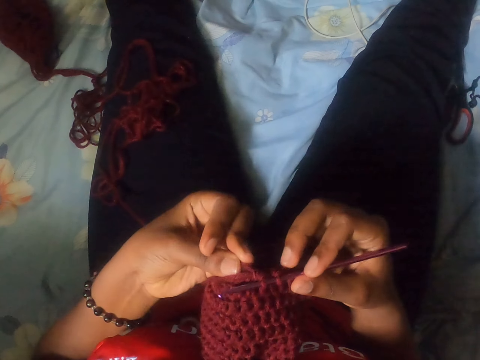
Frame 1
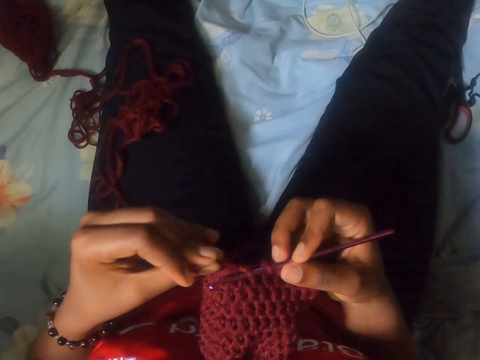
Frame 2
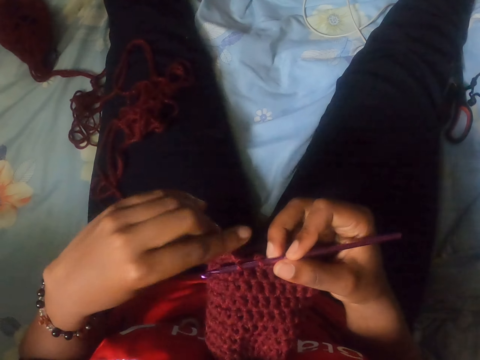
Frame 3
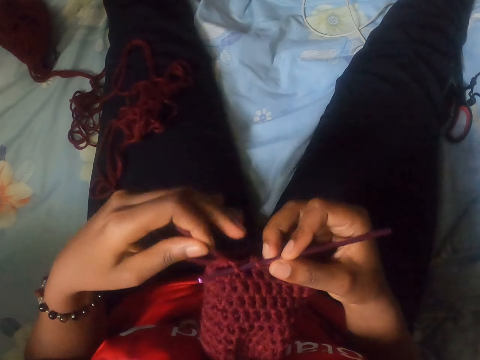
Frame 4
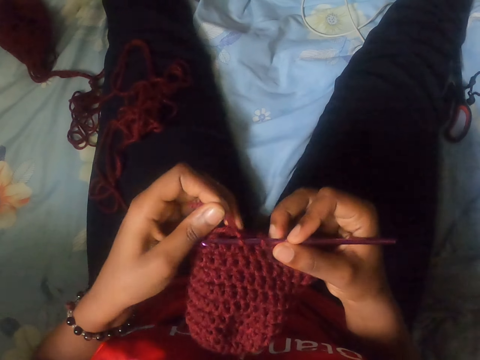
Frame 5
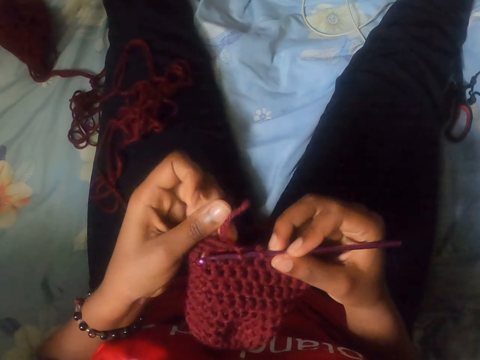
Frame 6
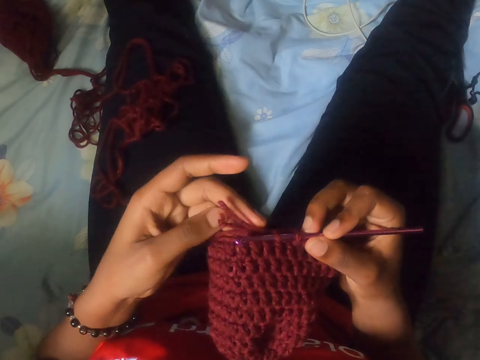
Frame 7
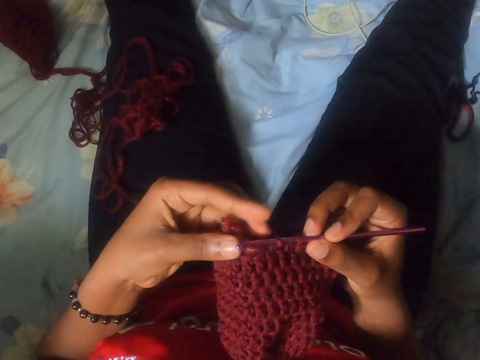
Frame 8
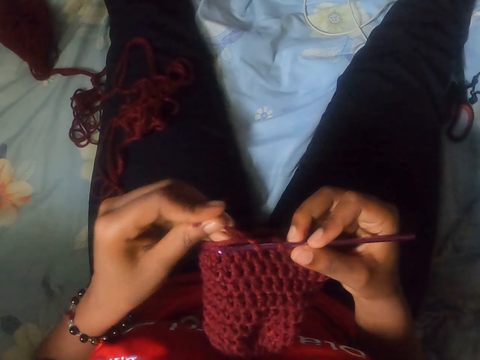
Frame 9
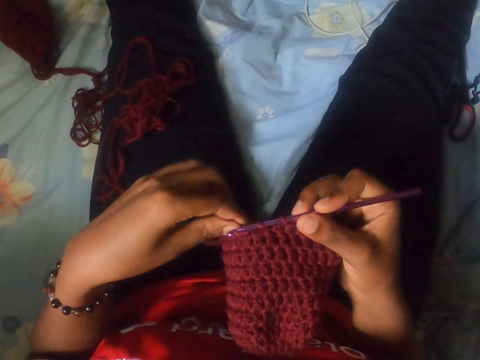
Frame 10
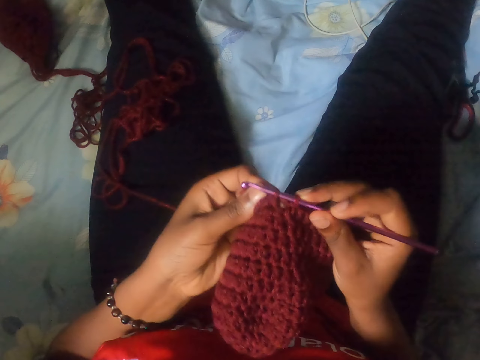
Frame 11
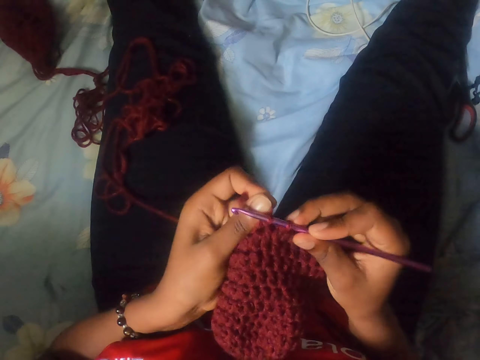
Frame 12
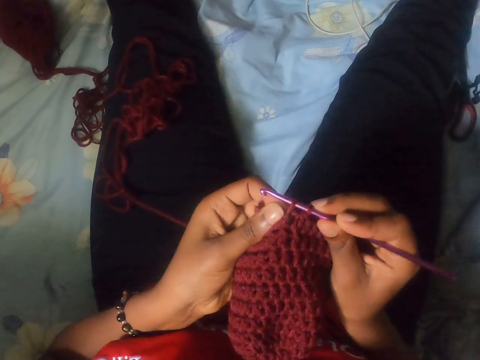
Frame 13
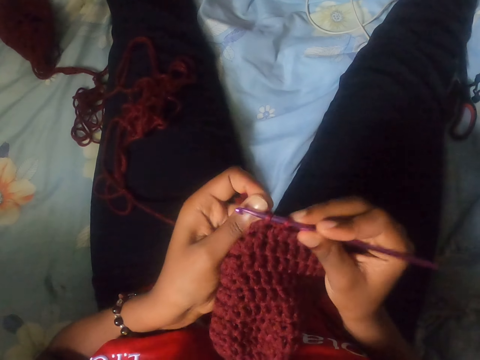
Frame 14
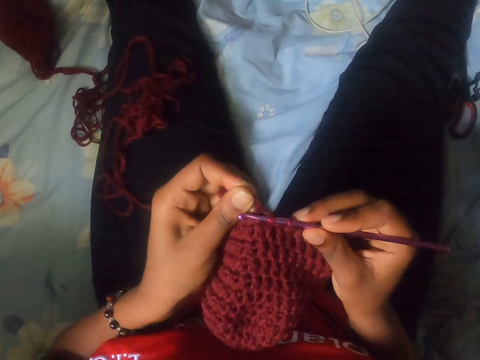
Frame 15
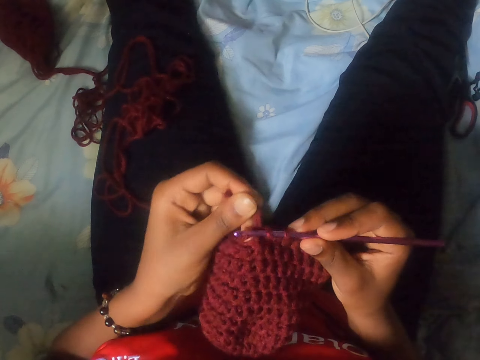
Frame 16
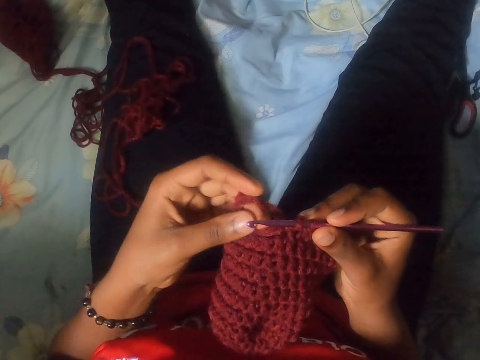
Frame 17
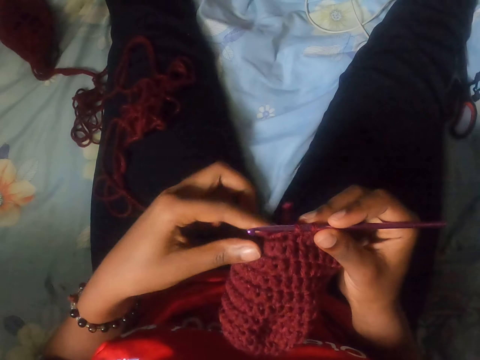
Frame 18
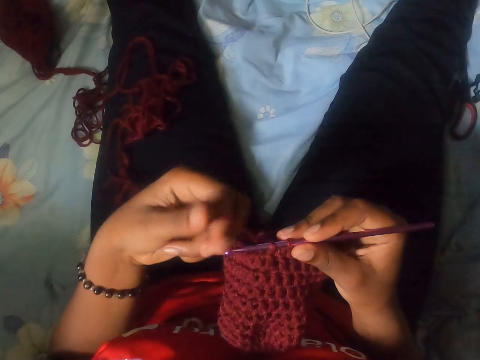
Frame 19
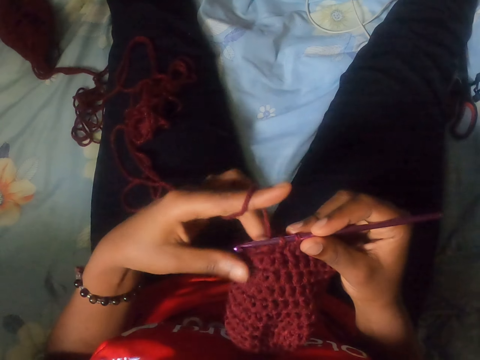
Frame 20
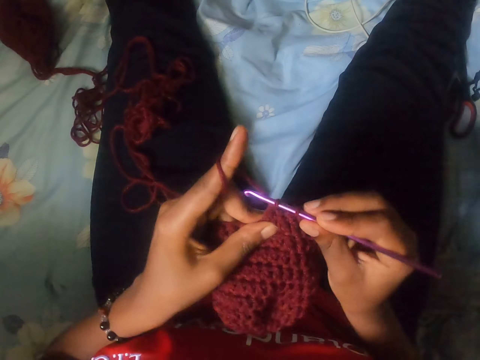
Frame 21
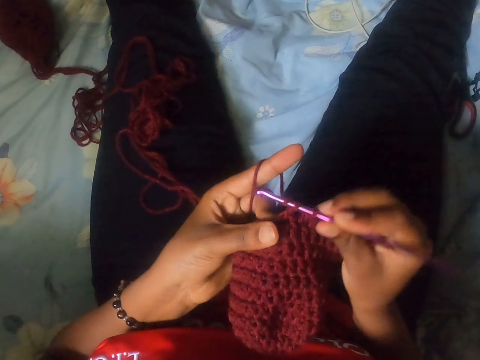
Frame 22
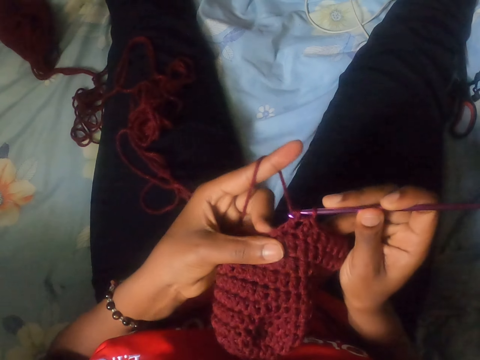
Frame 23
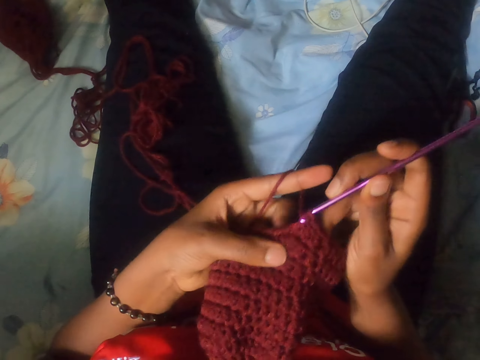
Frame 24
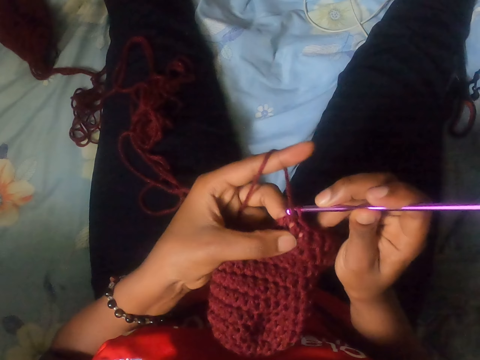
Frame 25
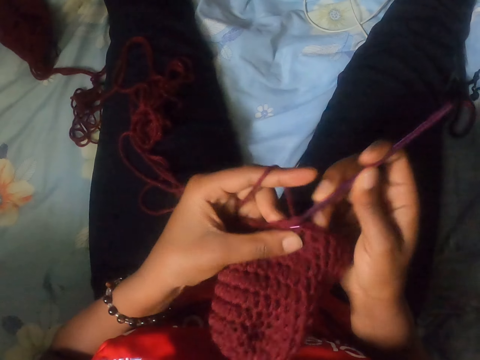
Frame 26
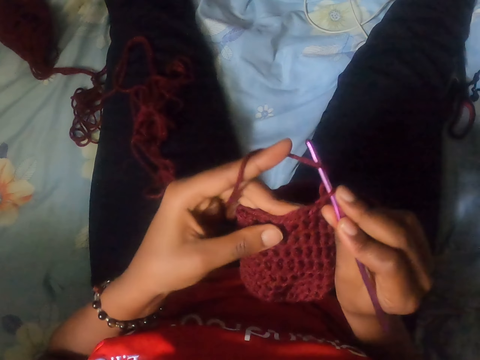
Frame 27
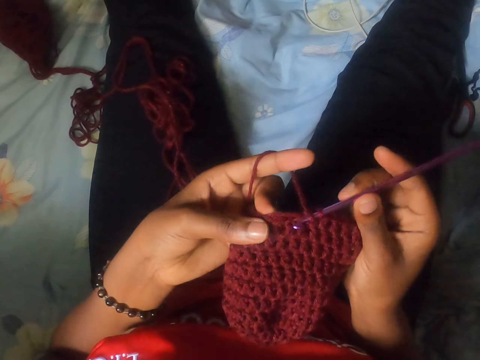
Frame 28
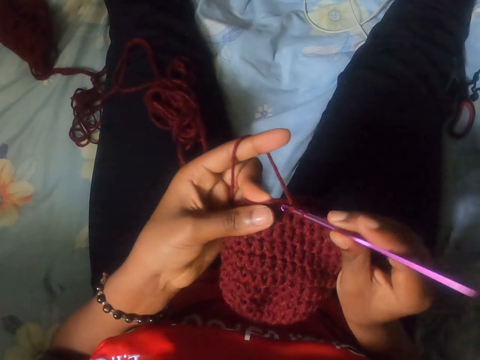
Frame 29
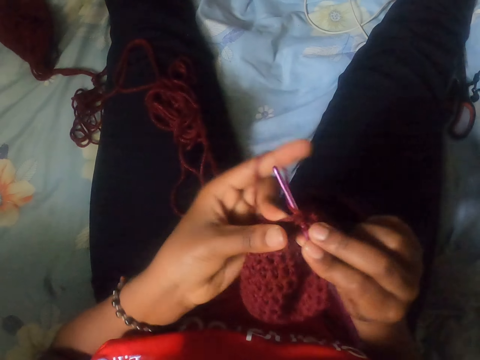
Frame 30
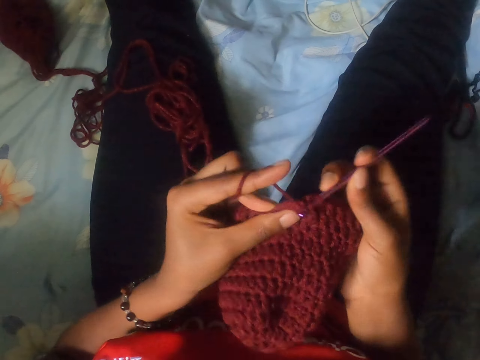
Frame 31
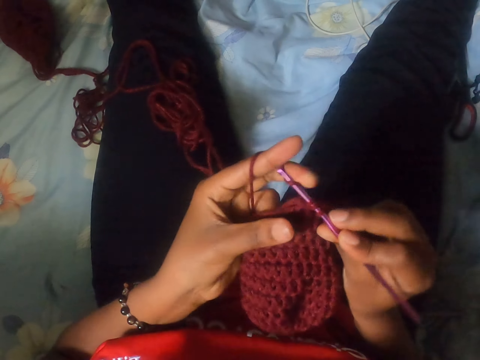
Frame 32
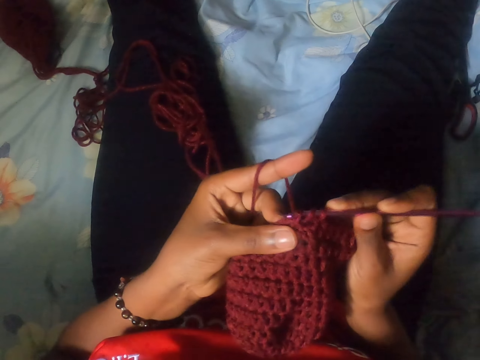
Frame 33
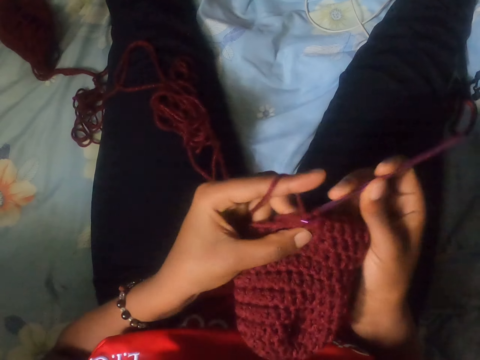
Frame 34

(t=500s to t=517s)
The camera wearer crochets the yarn with the crochet hook in her right hand.

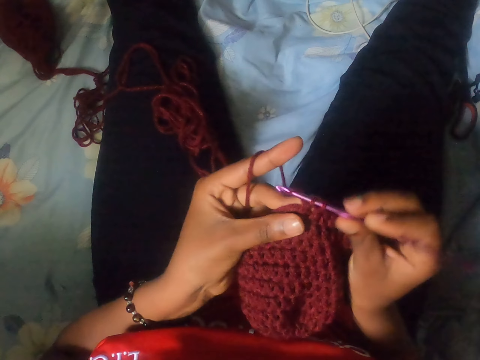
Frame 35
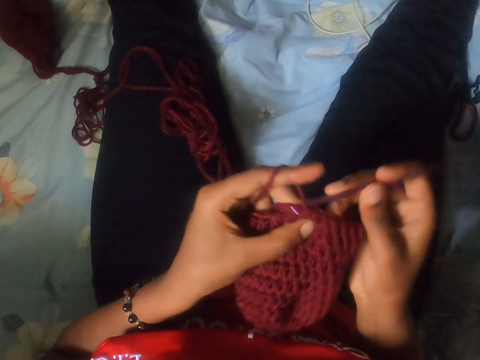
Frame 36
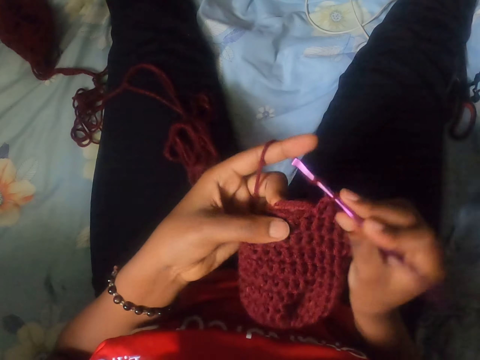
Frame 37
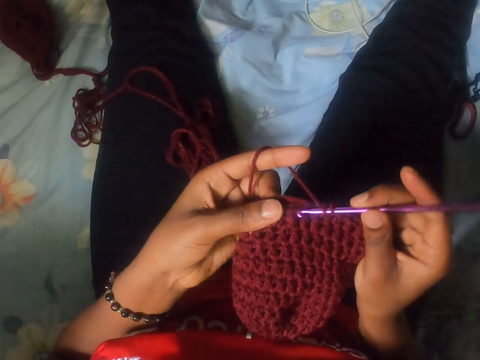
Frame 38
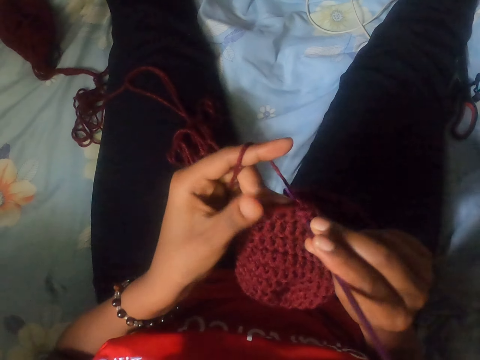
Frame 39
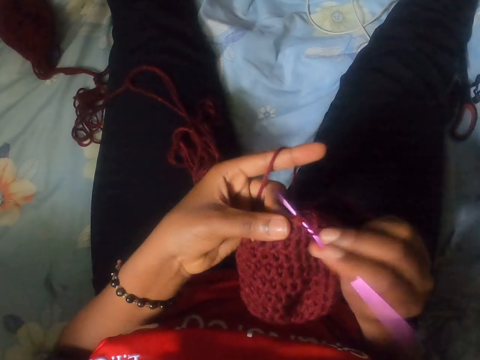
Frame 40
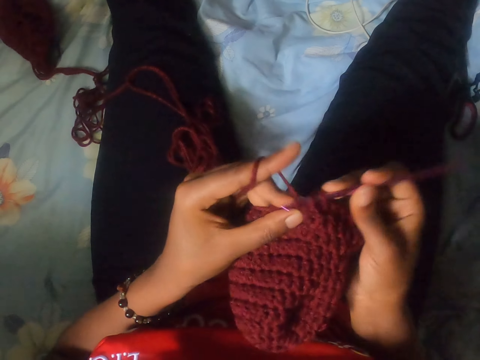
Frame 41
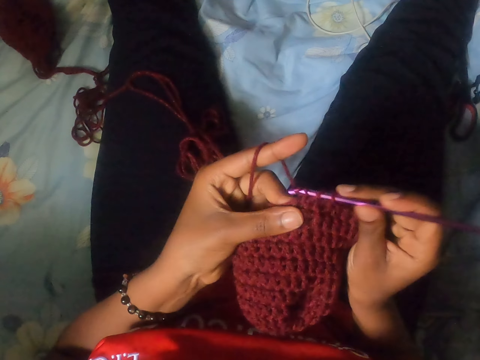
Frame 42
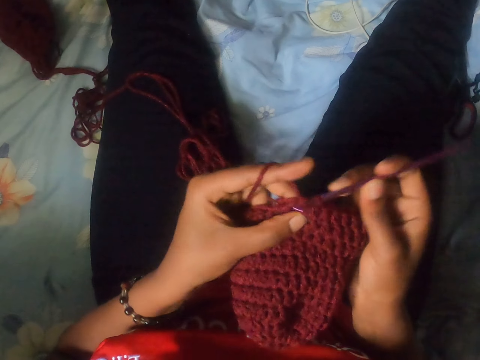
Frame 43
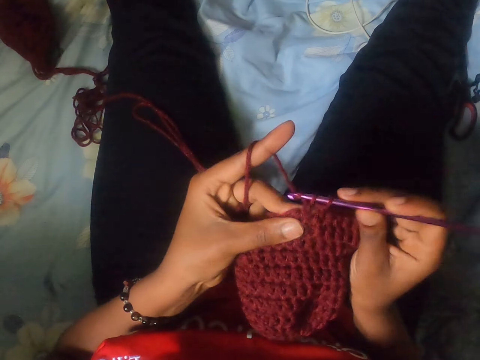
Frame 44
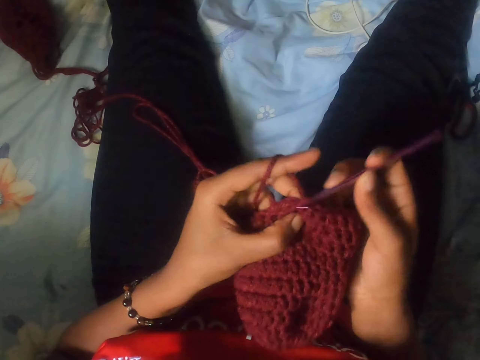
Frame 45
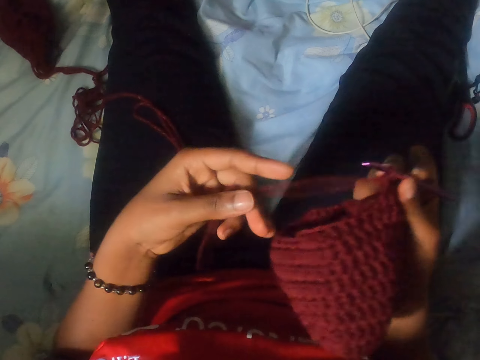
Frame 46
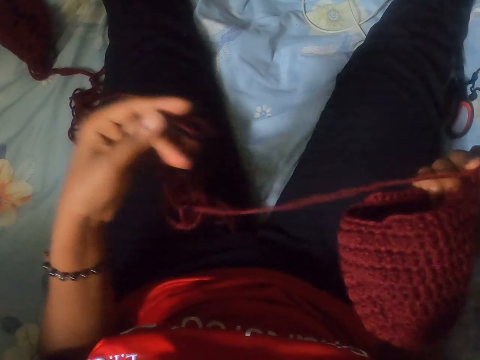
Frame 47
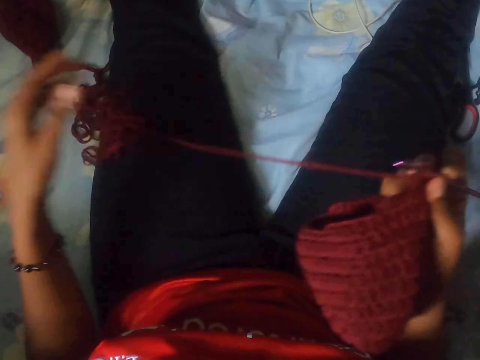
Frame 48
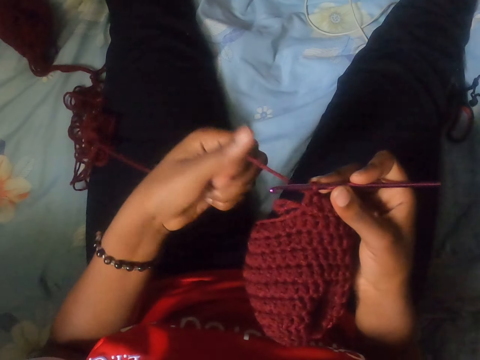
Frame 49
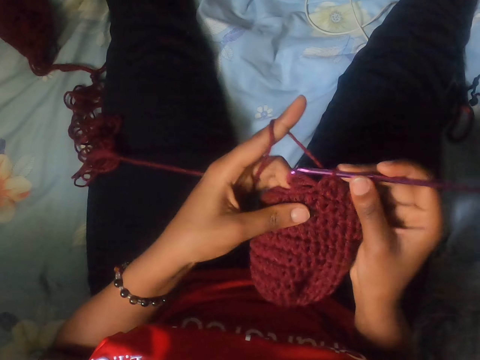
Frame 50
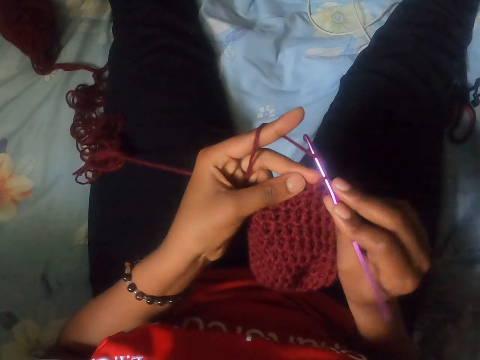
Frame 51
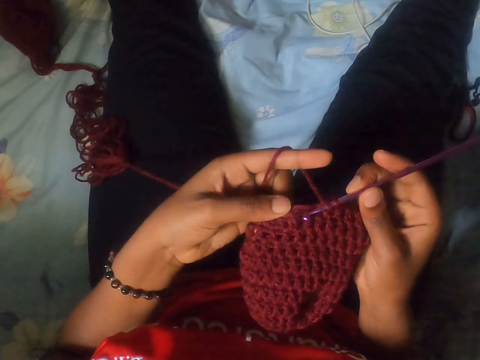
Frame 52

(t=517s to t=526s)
The camera wearer adjusts the yarn with her left hand. She pulls the thread. She knits with a crochet hook.
